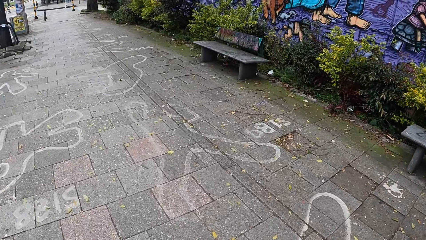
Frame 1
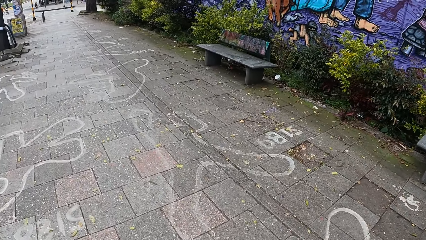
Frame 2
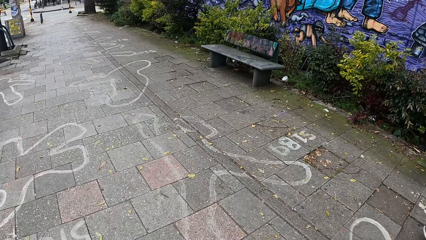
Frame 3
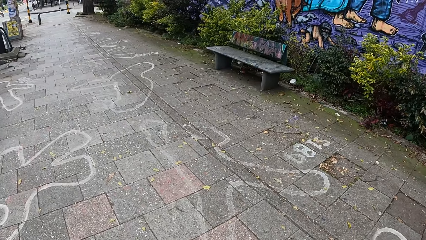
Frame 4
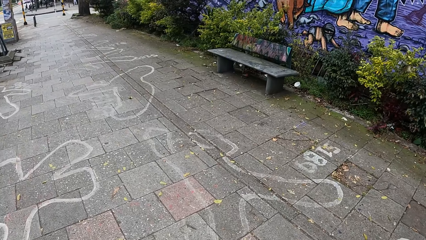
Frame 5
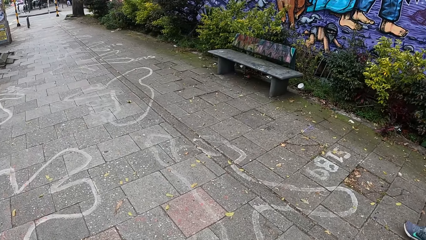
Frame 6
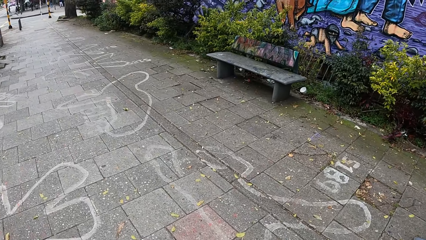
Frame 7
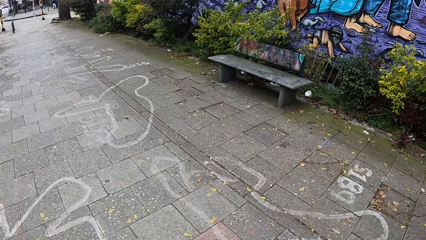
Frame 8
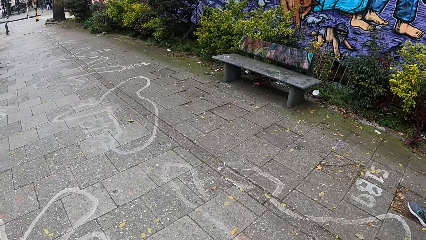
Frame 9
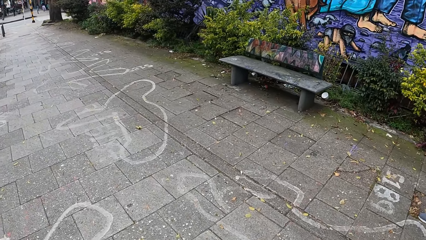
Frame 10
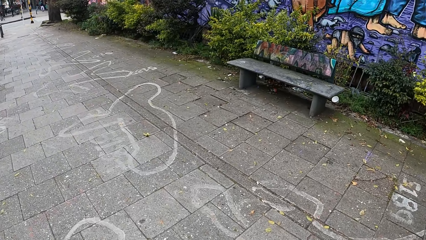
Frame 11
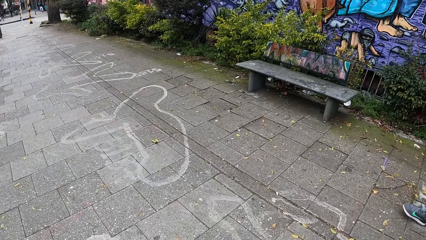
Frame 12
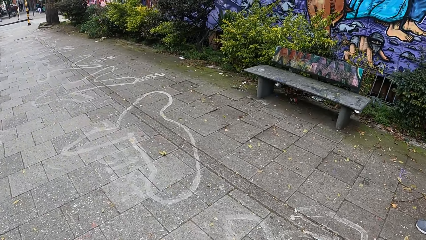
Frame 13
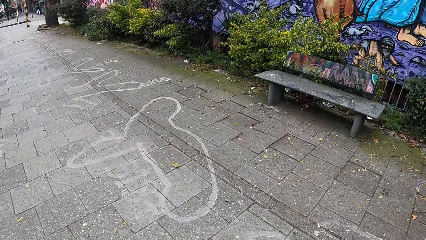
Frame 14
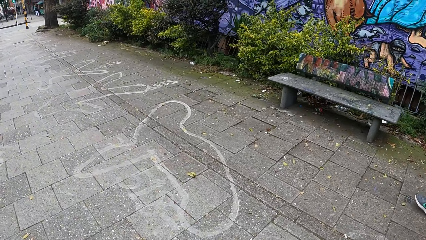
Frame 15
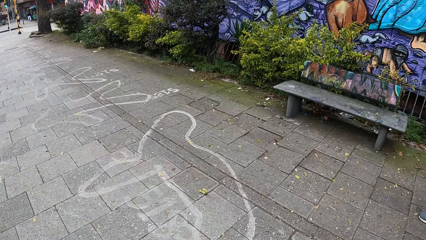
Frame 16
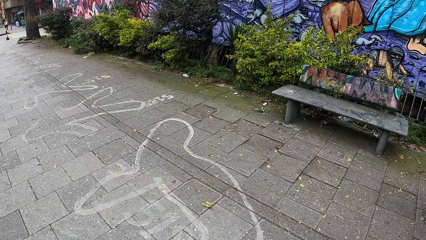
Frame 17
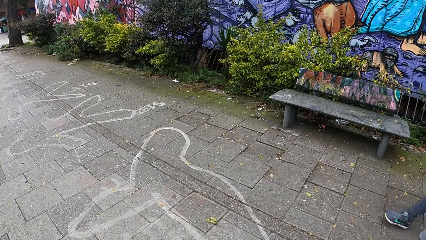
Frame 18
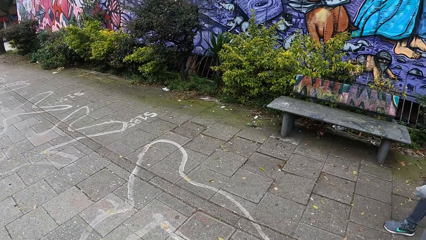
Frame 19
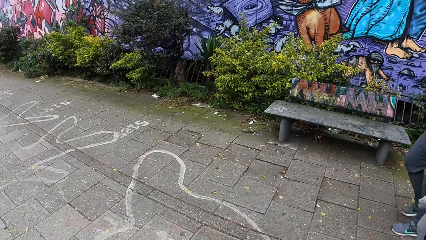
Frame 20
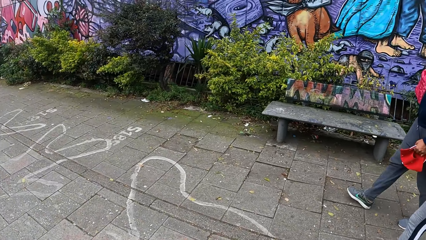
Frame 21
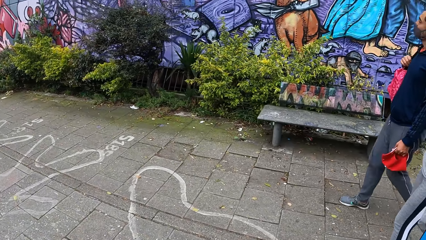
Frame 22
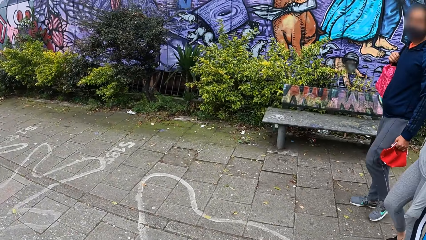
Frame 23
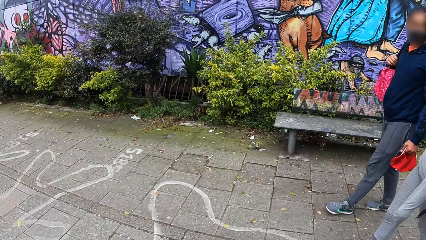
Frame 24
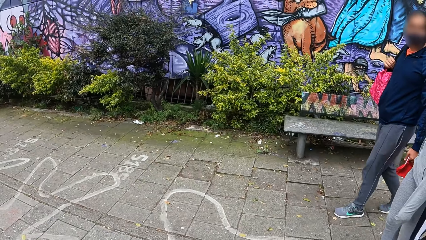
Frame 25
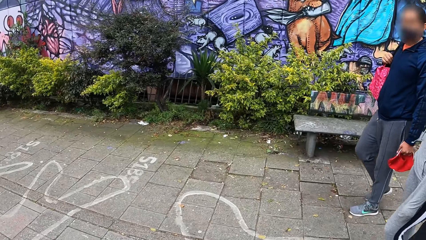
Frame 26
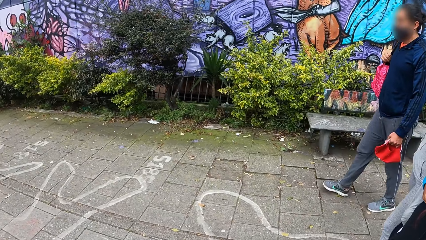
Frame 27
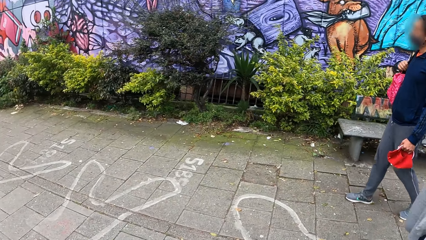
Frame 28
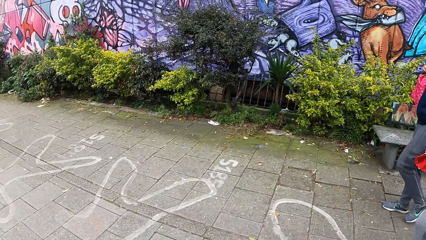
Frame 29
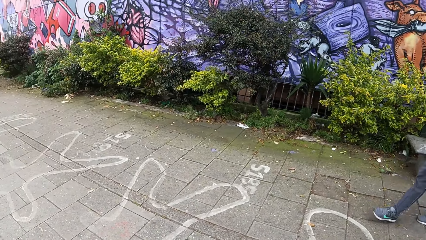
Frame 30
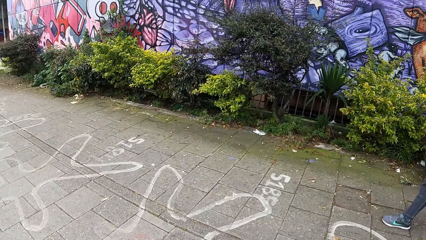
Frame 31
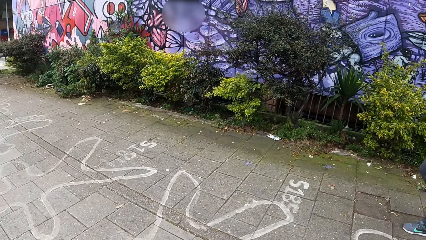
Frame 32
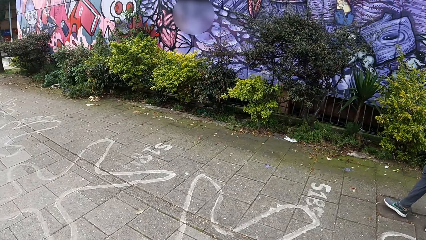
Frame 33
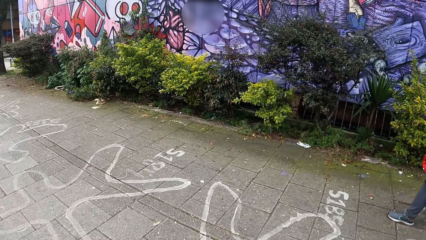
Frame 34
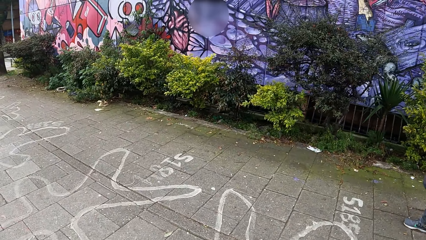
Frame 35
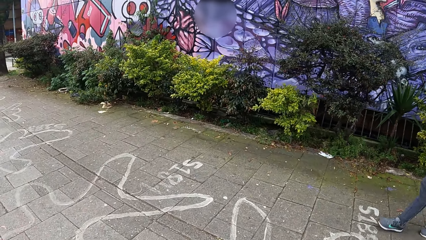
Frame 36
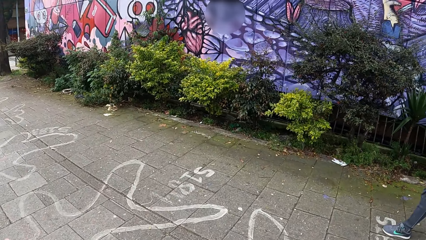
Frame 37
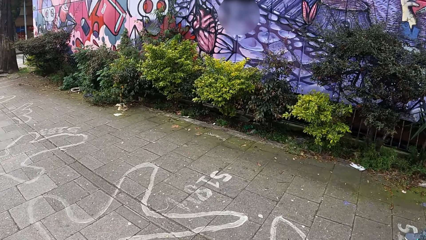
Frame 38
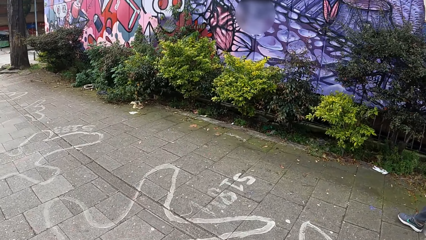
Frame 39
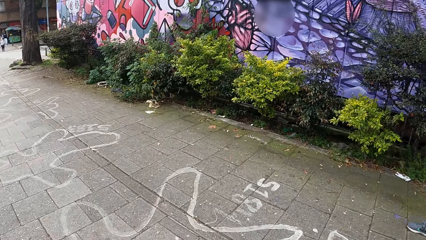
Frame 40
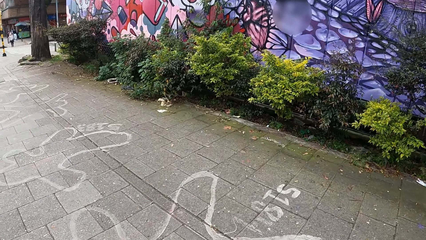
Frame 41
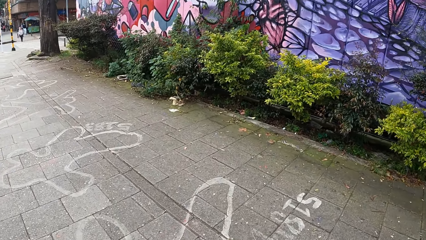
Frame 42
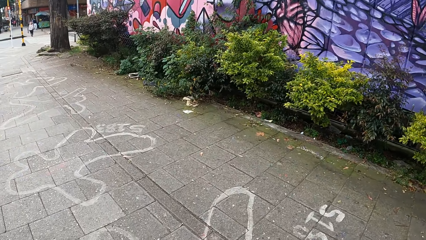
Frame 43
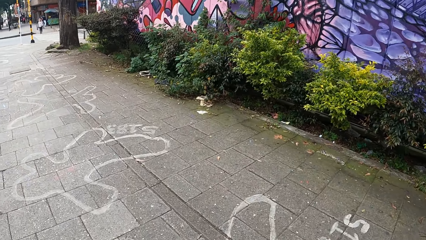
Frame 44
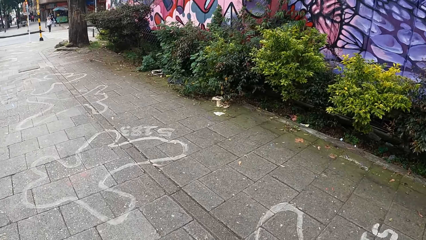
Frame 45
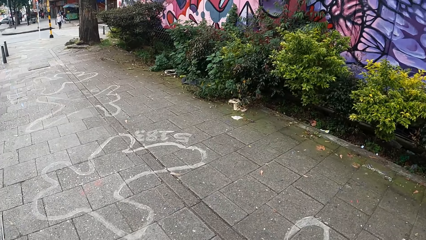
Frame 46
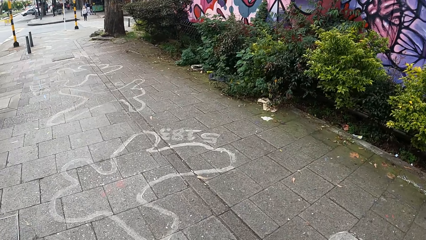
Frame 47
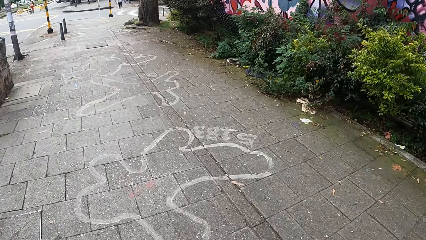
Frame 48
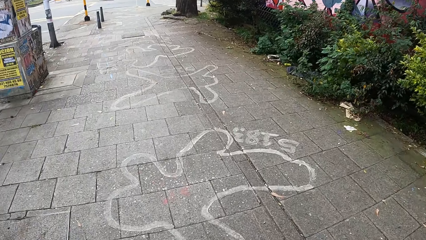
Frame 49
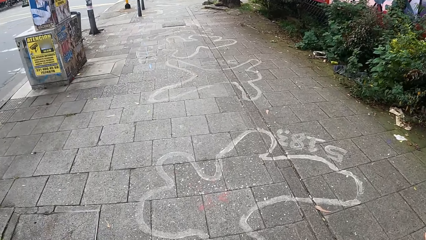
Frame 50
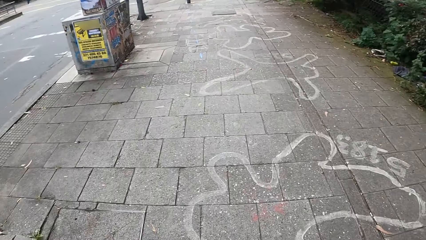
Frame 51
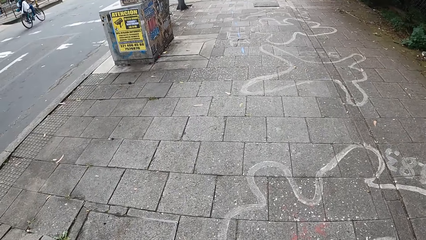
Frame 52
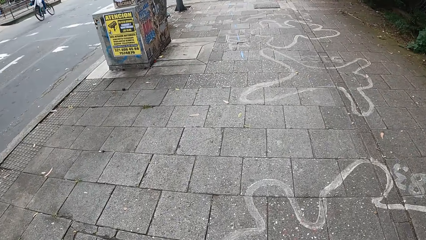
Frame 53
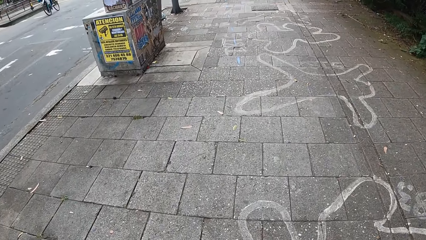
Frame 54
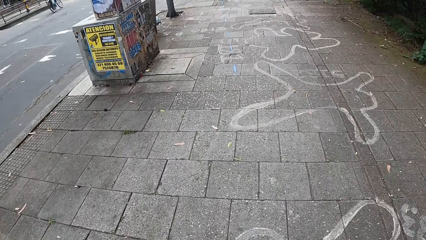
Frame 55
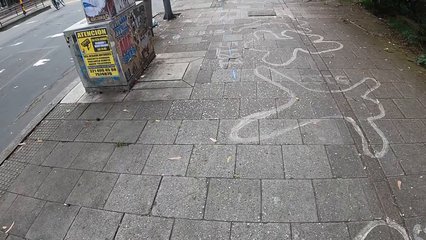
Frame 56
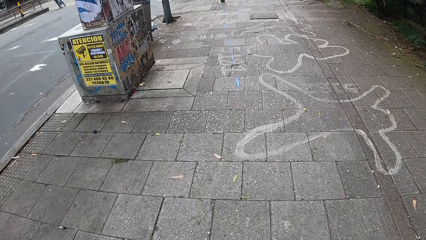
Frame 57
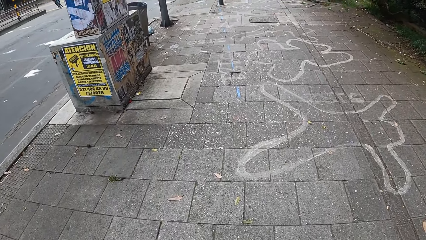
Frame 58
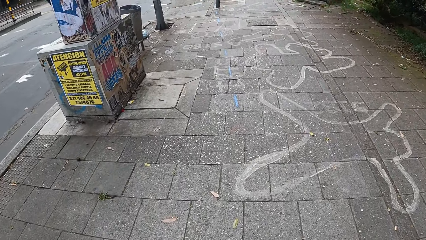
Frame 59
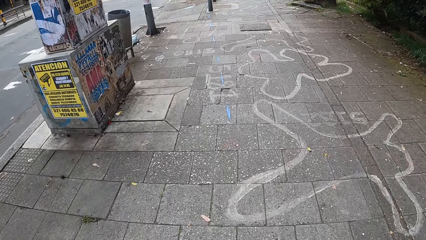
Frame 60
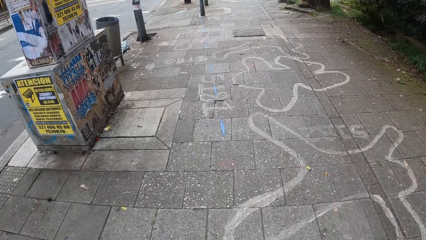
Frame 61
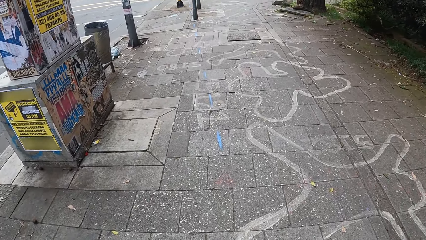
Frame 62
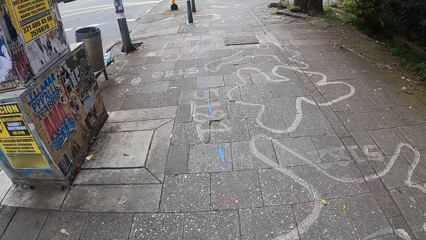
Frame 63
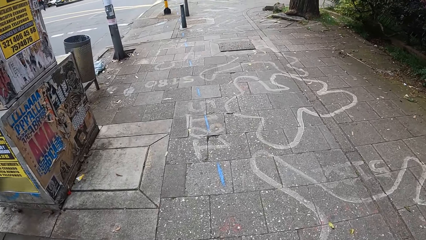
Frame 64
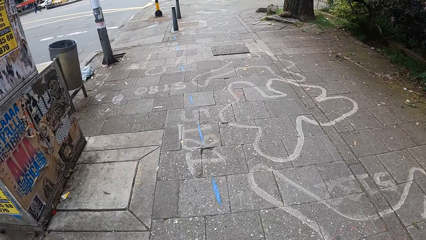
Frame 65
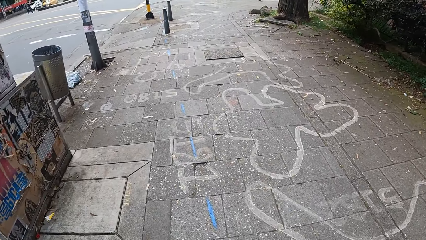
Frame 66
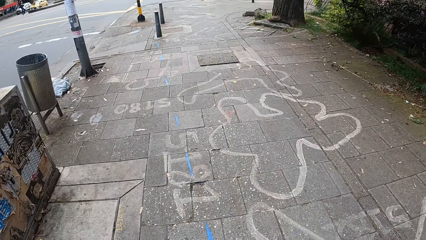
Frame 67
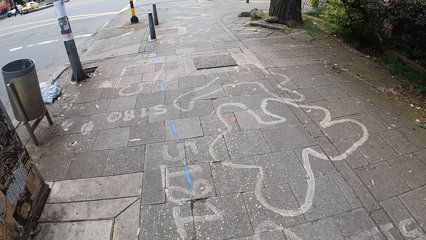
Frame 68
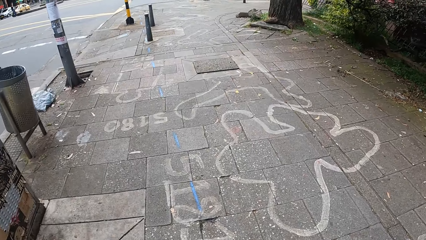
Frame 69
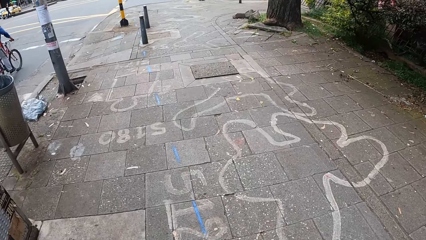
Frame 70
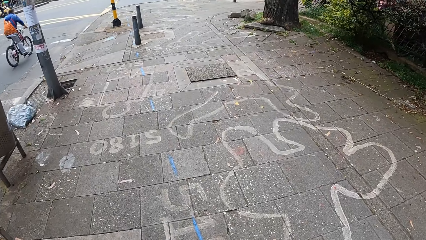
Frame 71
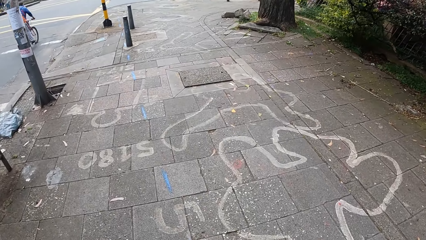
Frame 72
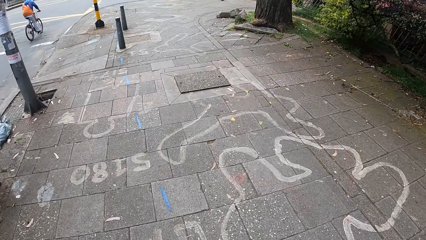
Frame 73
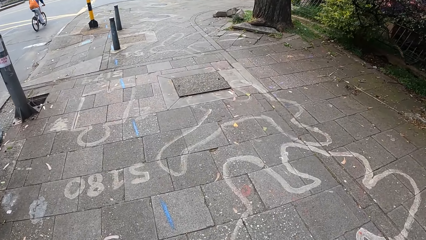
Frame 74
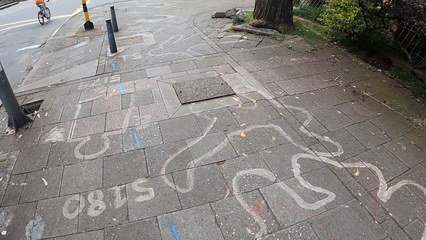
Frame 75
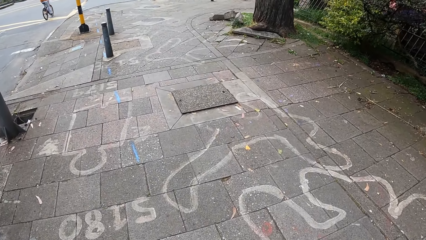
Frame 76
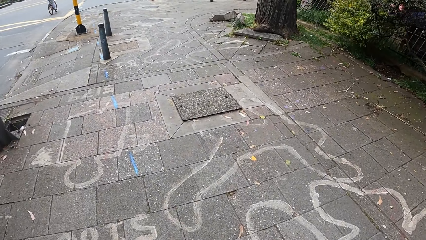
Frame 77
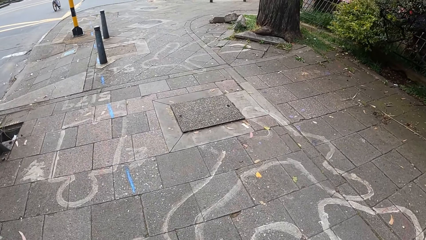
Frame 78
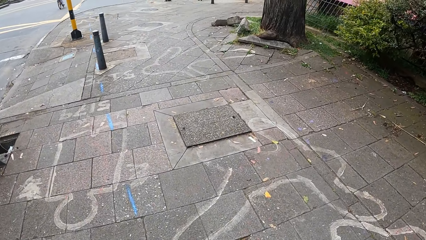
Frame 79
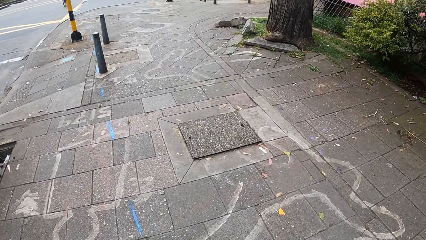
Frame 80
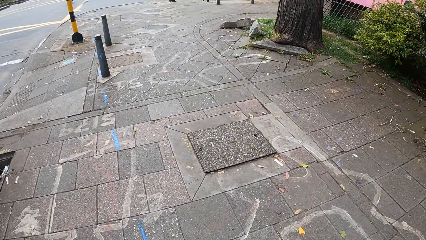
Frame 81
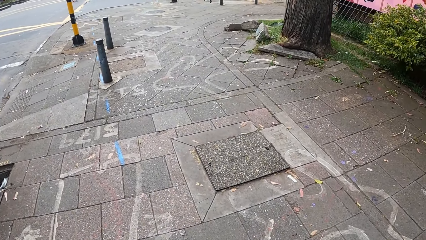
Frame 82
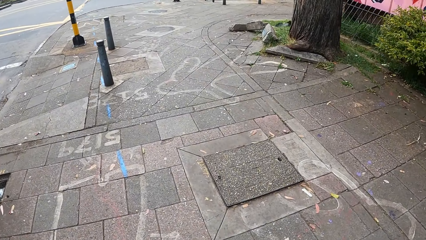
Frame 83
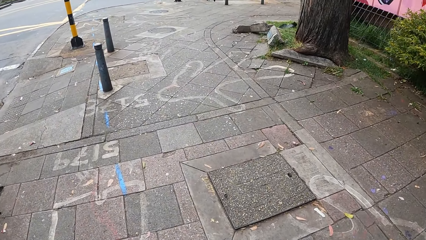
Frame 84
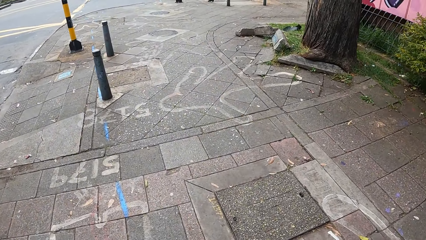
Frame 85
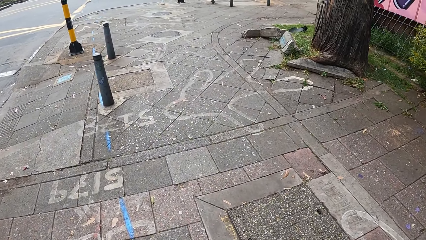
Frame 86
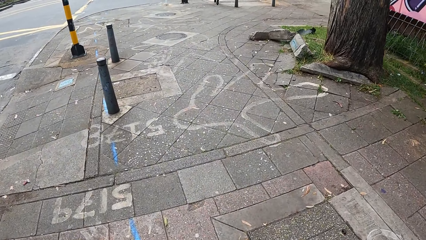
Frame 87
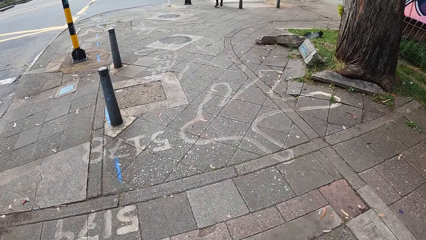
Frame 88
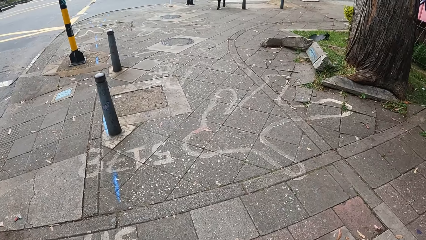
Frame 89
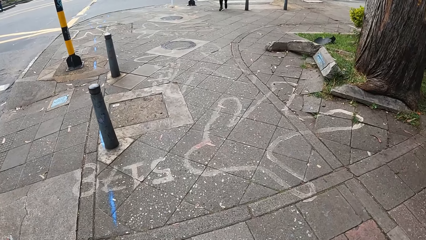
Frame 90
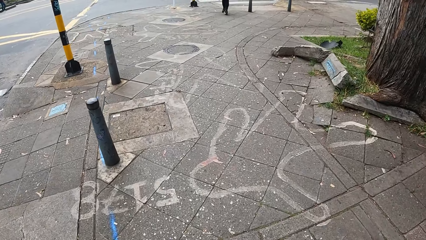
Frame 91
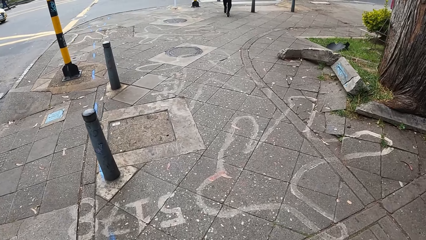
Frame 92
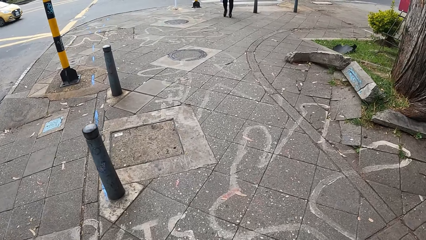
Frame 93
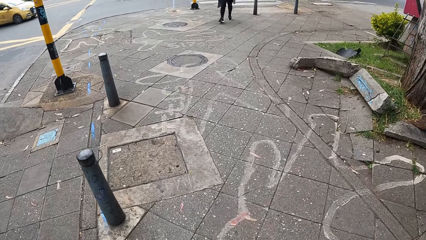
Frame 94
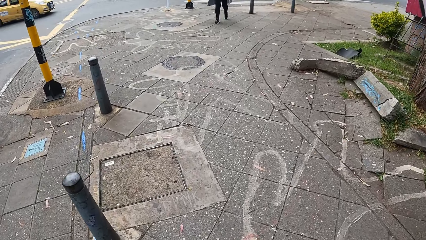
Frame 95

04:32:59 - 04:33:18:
The camera wearer looks at the right. They look at a person on the right. They look at the left side. They look forward. They look at the ground.
